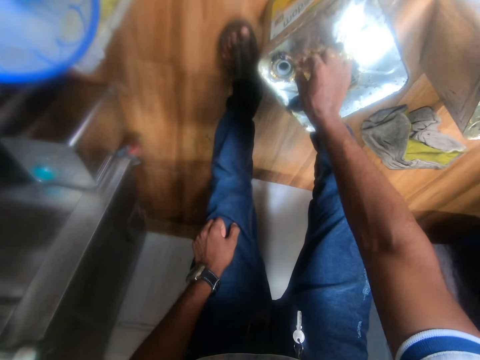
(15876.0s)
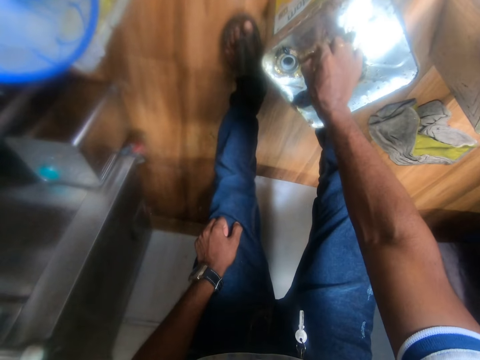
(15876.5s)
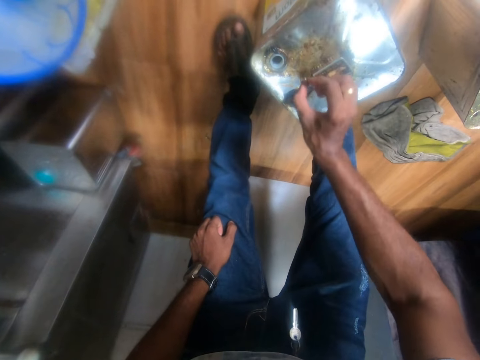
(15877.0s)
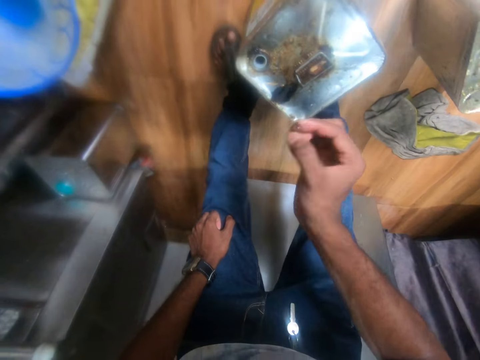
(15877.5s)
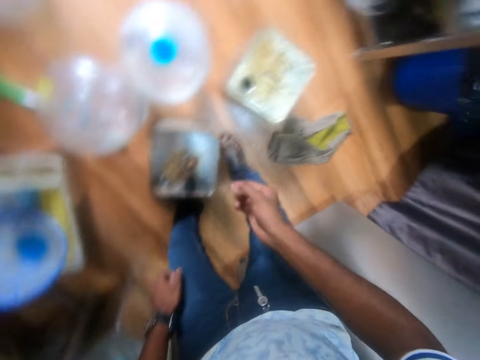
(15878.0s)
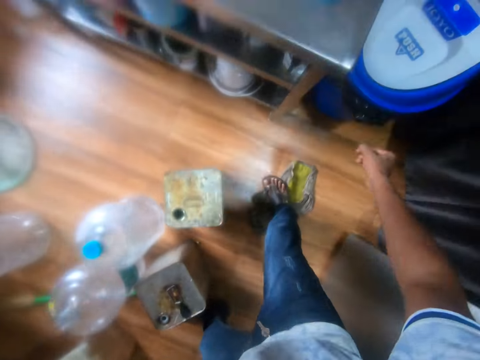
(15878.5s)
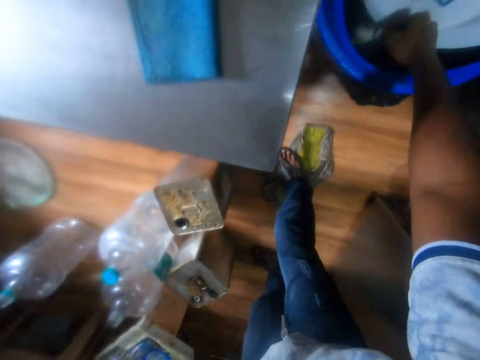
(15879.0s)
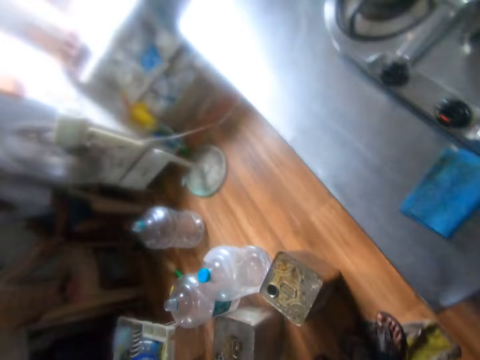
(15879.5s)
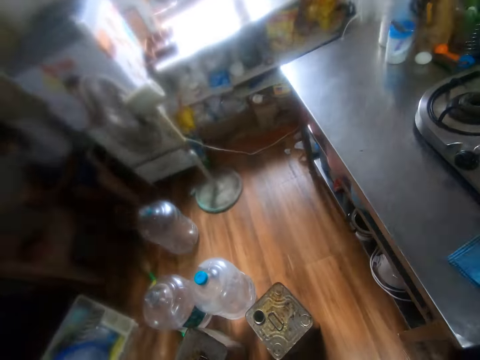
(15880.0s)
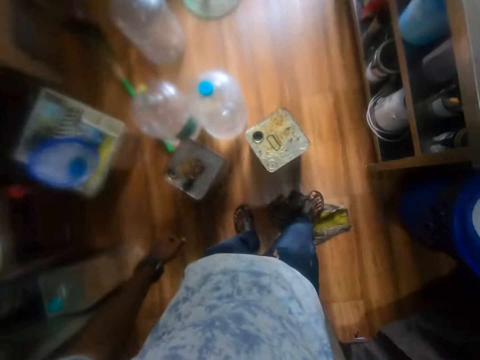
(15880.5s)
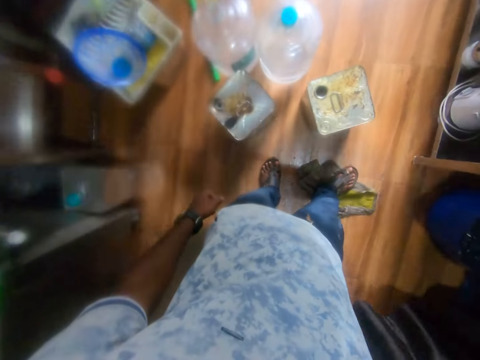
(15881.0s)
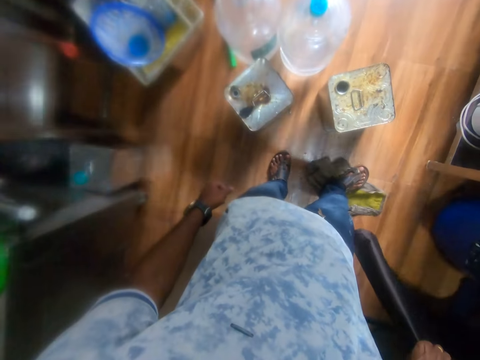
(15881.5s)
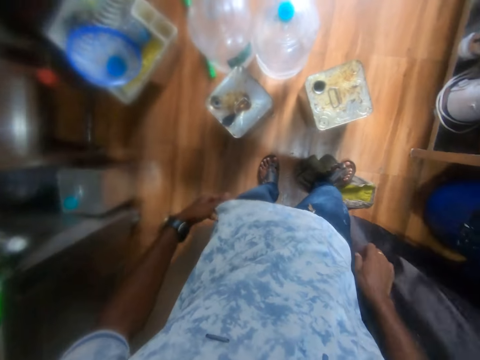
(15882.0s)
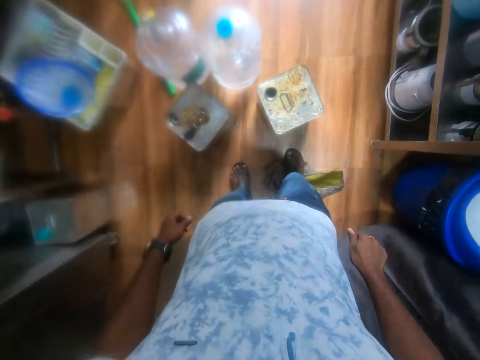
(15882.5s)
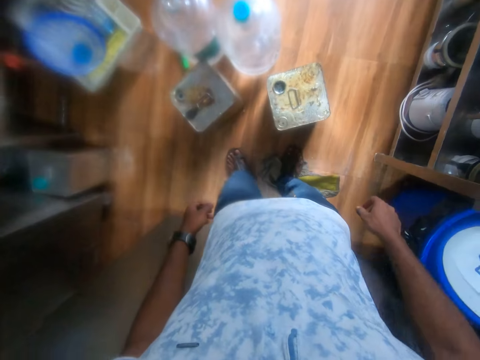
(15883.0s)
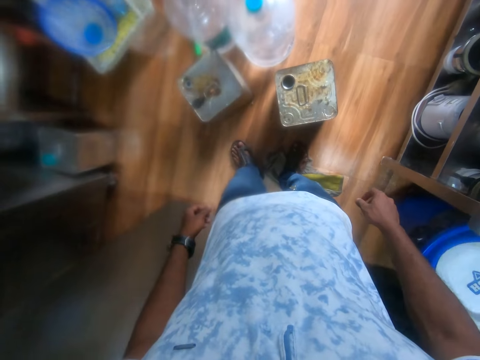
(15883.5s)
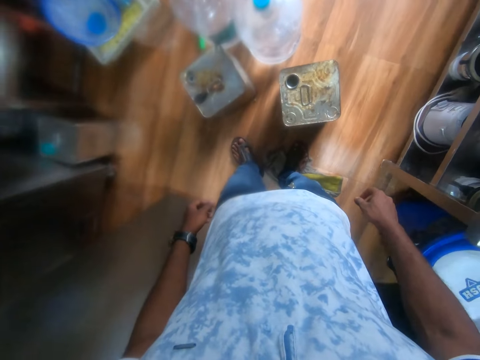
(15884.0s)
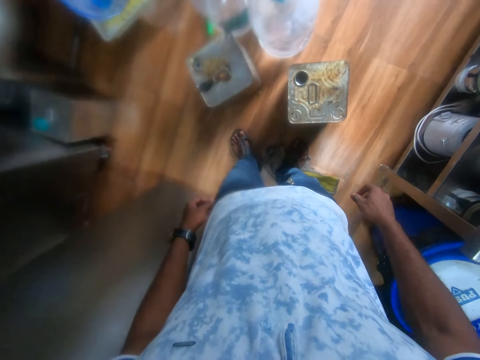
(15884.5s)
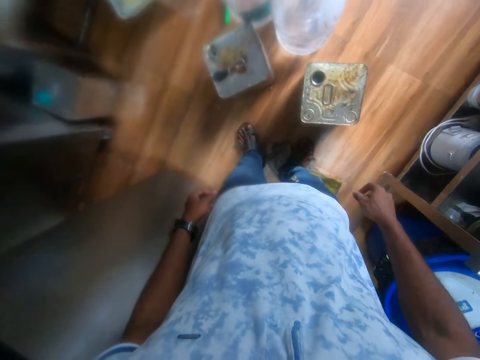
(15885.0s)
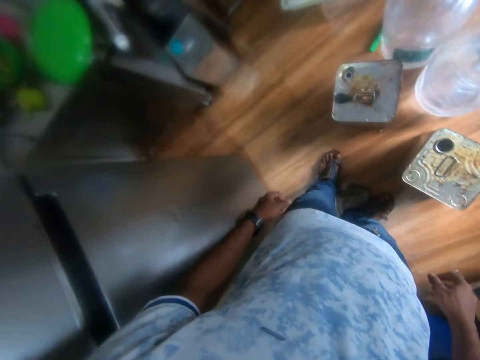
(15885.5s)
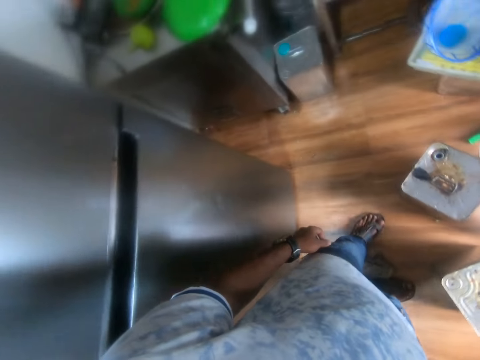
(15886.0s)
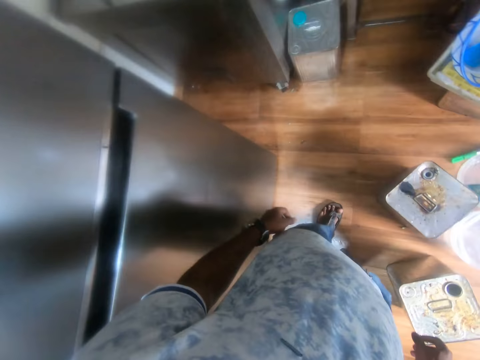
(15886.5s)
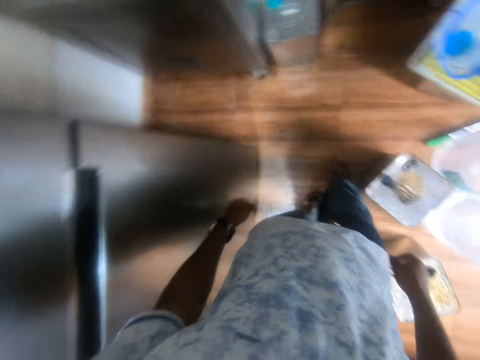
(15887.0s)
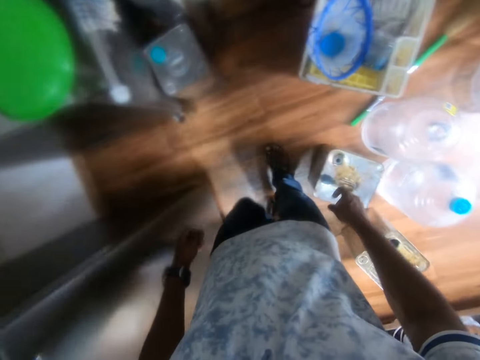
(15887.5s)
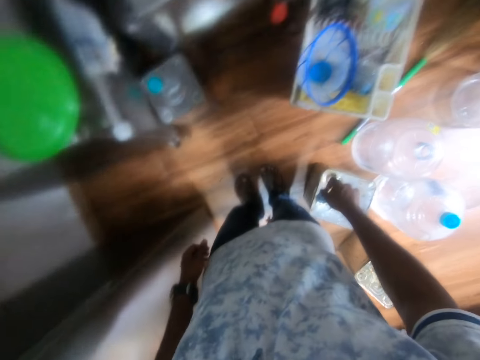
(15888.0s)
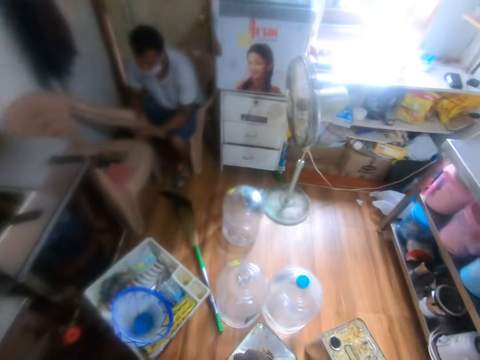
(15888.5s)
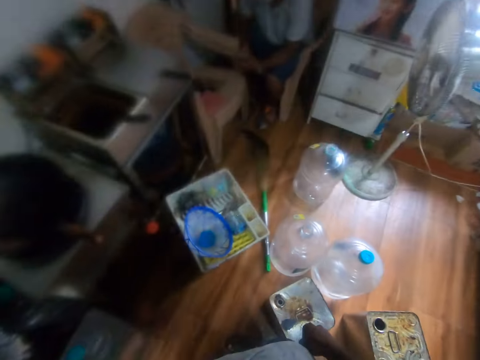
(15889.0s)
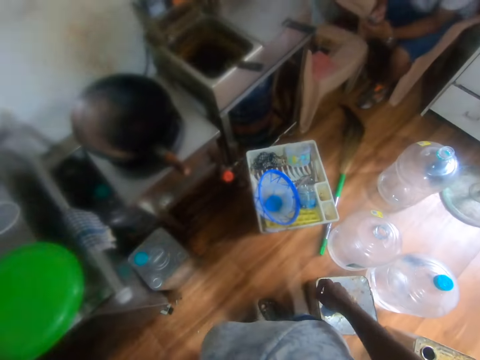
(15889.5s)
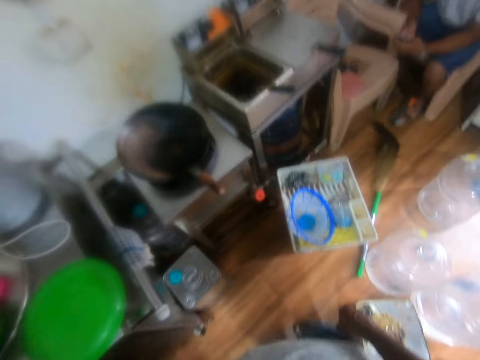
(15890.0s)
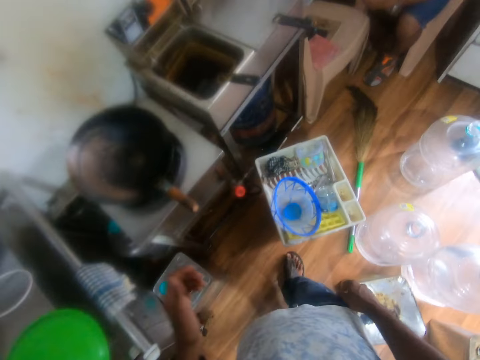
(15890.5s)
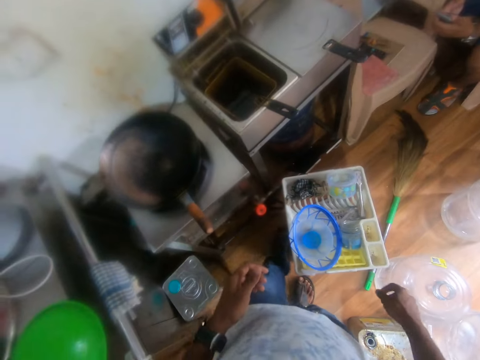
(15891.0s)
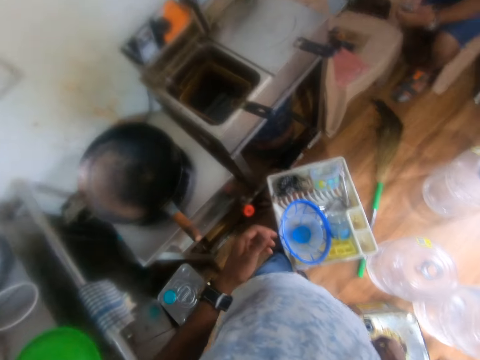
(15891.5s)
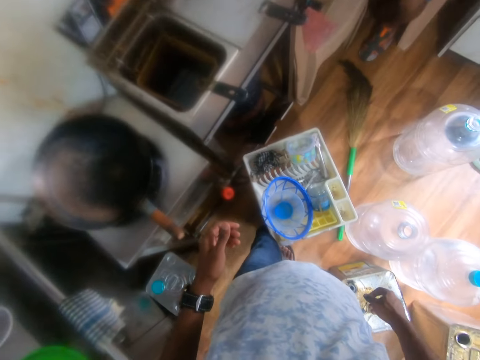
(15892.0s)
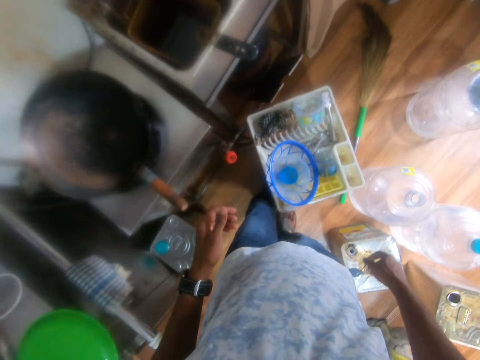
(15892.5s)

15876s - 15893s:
The camera wearer removes dirt from the can with his right hand. He moves in the room. He throws the dirt into the litterbin with his right hand. He looks around the room. He holds the curtain. He moves in the room. He looks around the room. A man operates the phone with his hands. The camera wearer moves in the room.

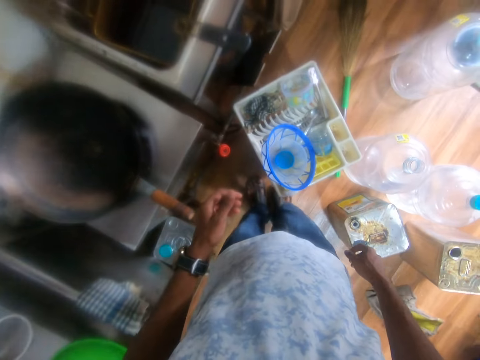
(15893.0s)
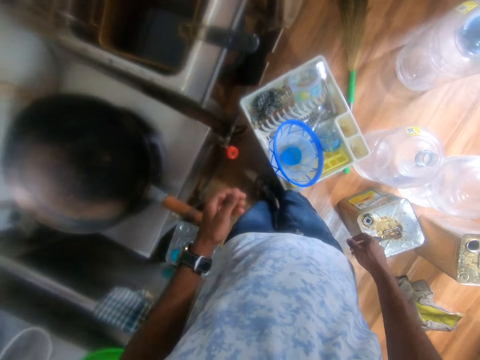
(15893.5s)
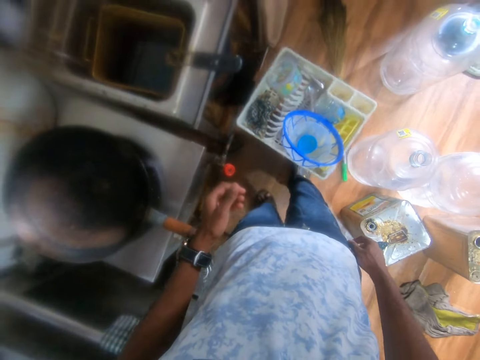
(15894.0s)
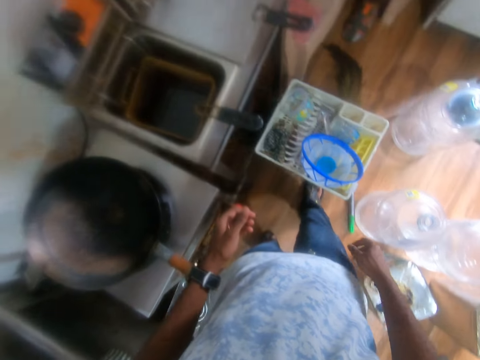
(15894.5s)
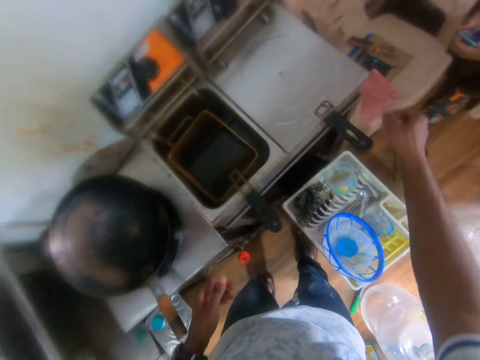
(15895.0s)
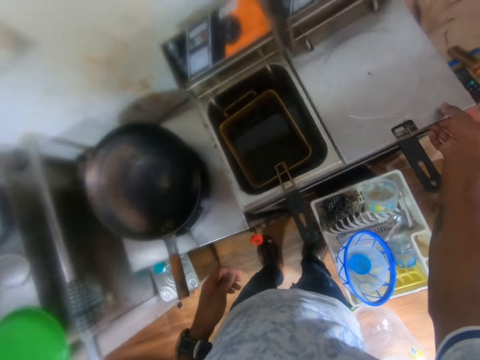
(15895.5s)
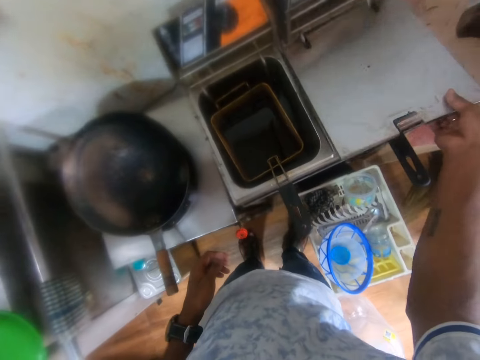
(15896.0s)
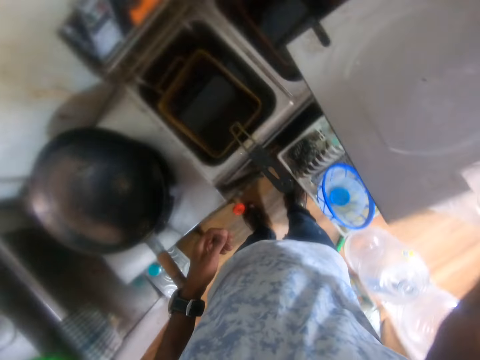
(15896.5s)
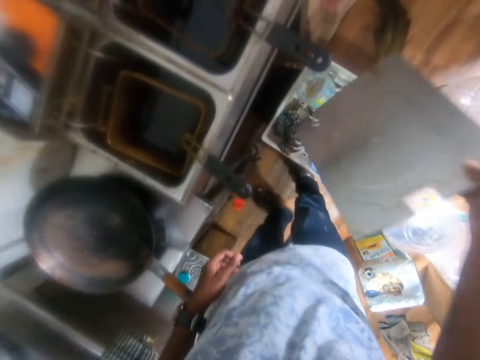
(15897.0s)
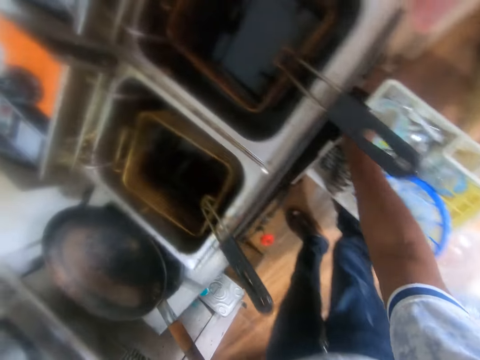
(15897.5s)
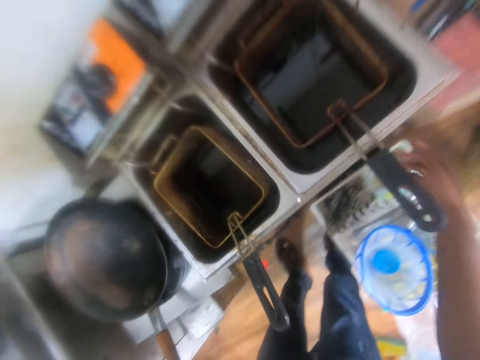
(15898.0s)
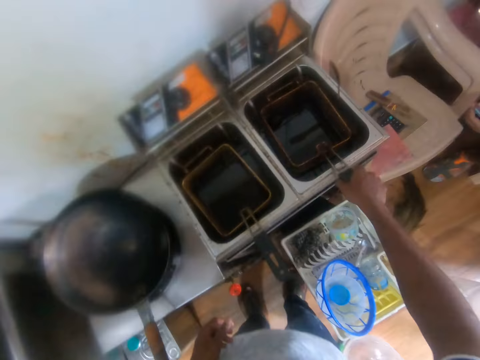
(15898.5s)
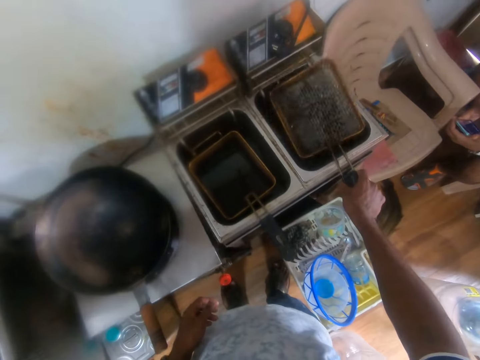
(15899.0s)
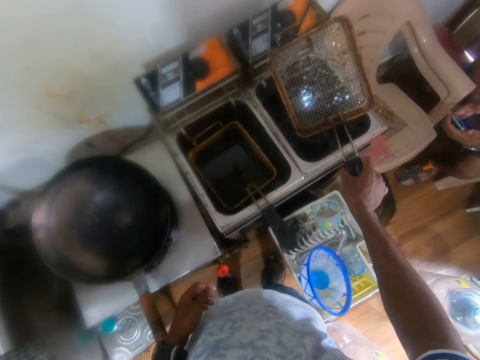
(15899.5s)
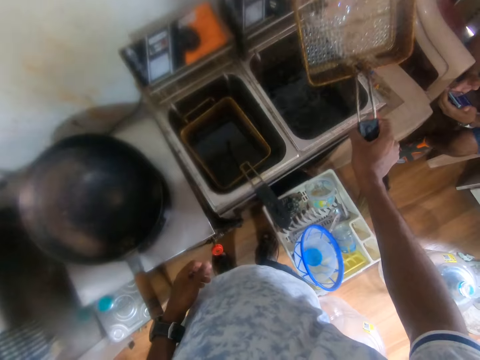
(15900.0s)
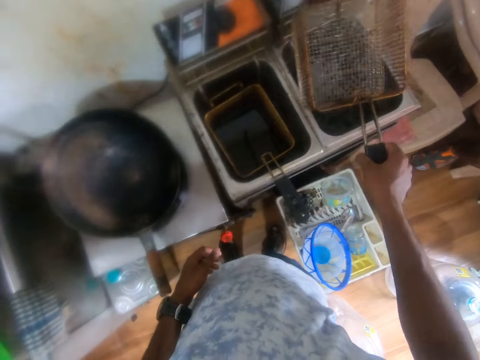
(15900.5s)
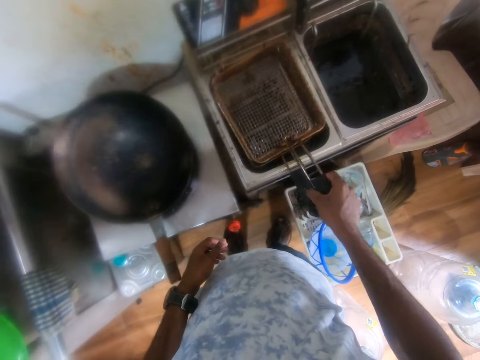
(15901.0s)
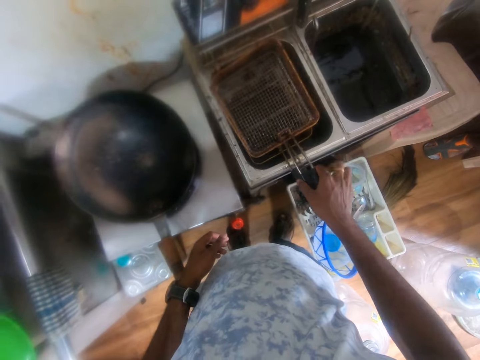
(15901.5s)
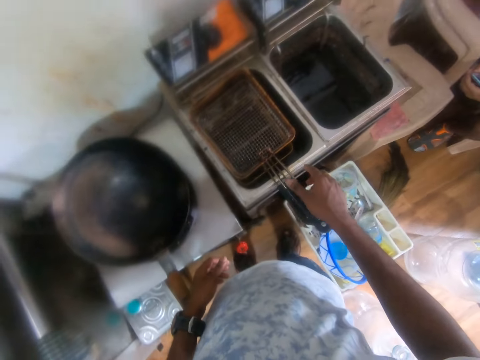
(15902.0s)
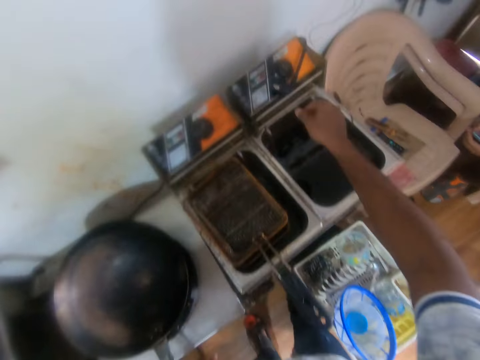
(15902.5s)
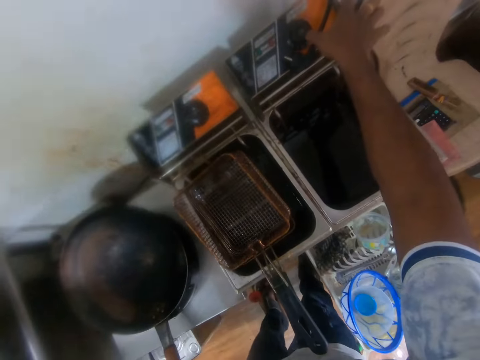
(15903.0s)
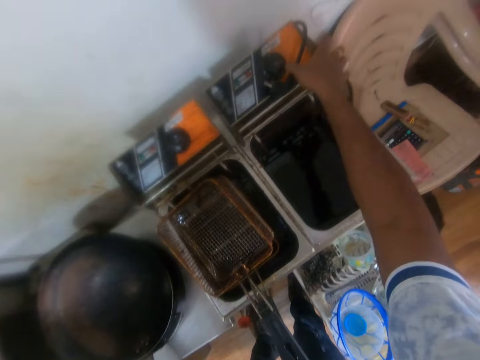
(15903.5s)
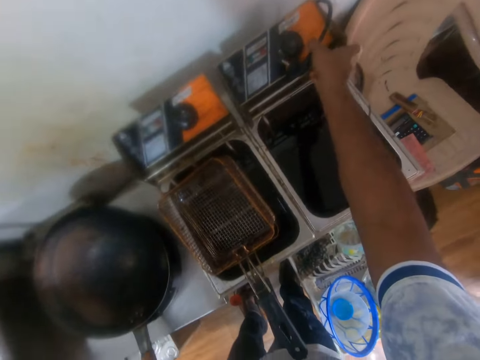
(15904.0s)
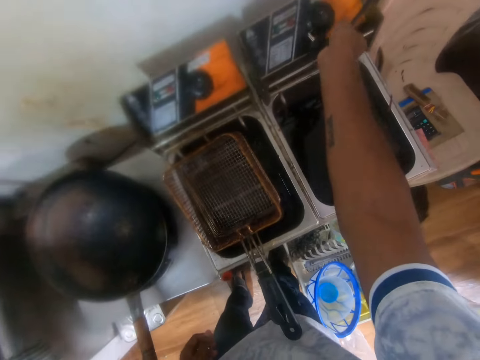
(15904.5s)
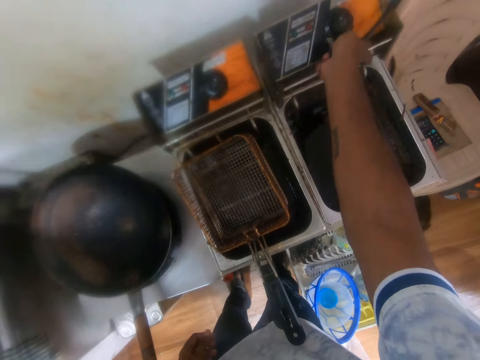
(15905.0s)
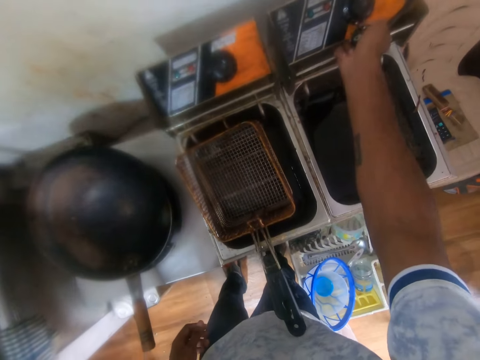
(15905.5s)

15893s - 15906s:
The camera wearer drags the rack on the floor. He moves the can on the floor with his right leg. He removes a fryer cover from the deep fryer with his right hand. He drops the fryer cover under the deep fryer on the floor with his right hand. He removes a fryer basket from the deep fryer with his right hand. He drops the fryer basket into another fryer basket in the deep fryer with his right hand. He detaches a deep fryer control panel from the deep fryer with his right hand. He presses the knob on the control assembly.
